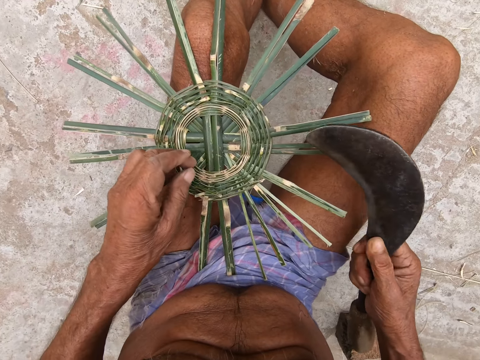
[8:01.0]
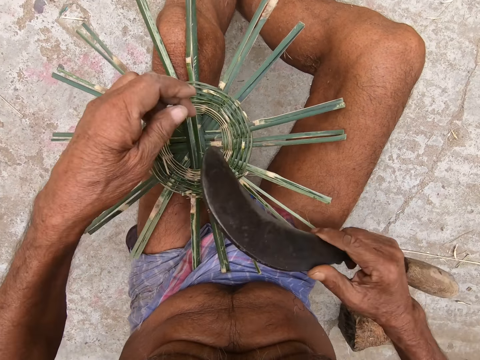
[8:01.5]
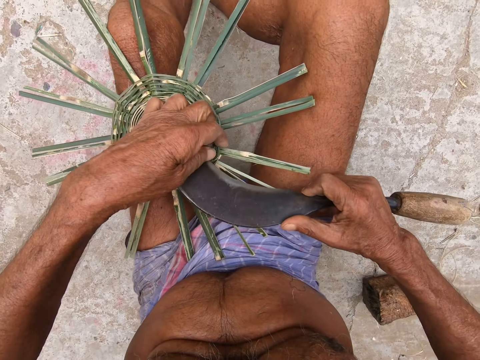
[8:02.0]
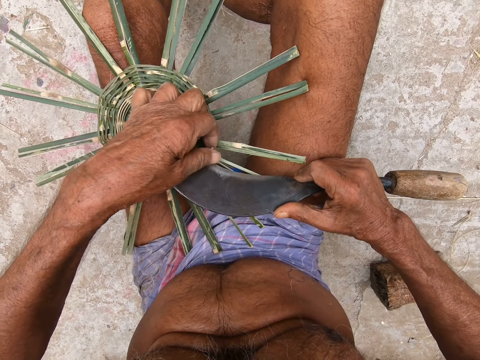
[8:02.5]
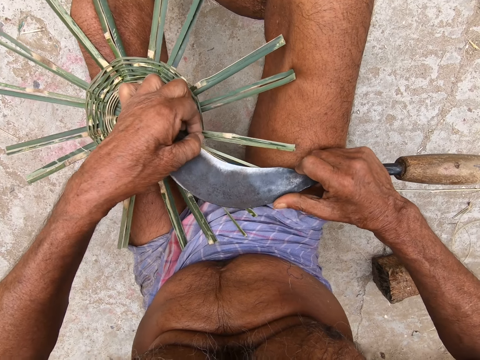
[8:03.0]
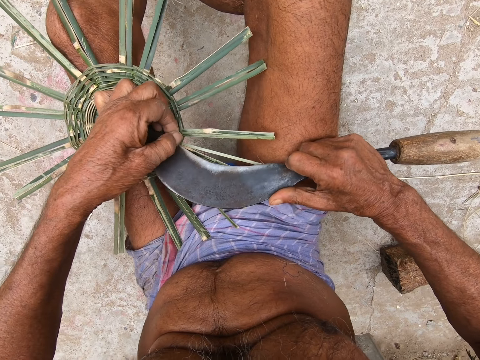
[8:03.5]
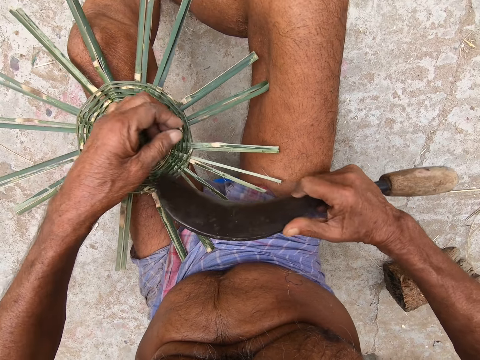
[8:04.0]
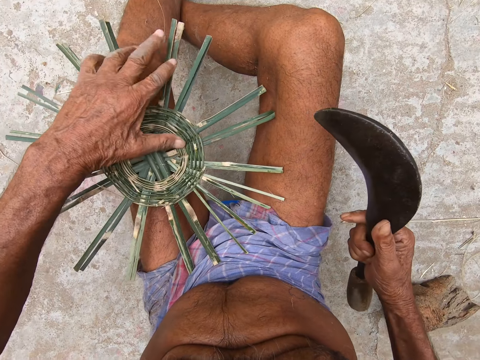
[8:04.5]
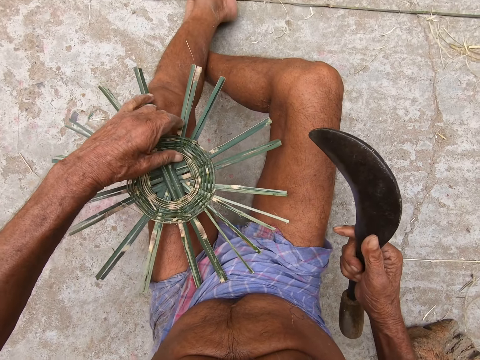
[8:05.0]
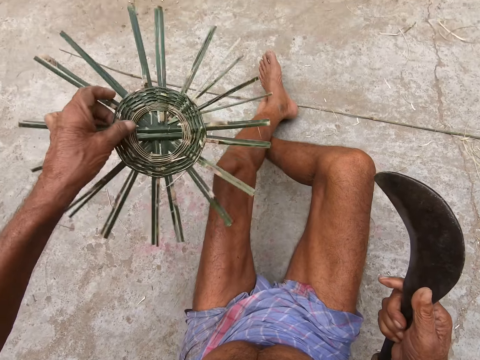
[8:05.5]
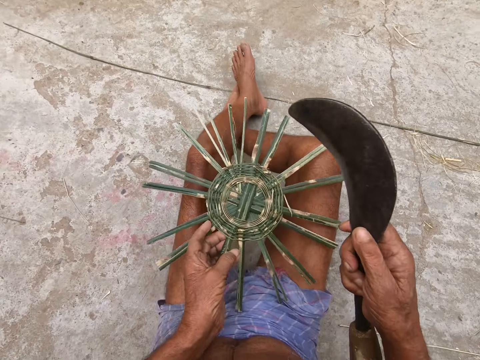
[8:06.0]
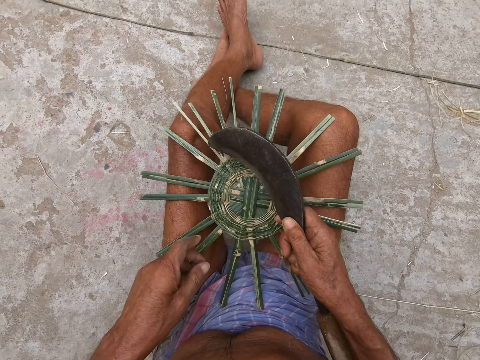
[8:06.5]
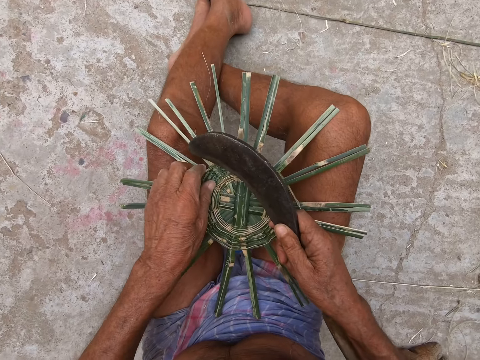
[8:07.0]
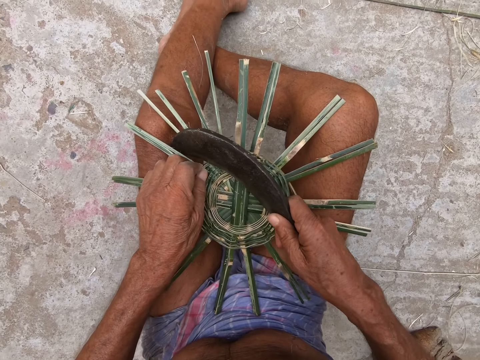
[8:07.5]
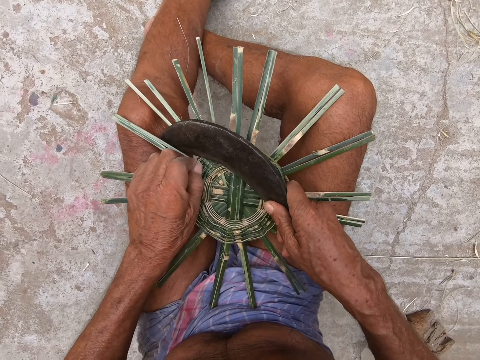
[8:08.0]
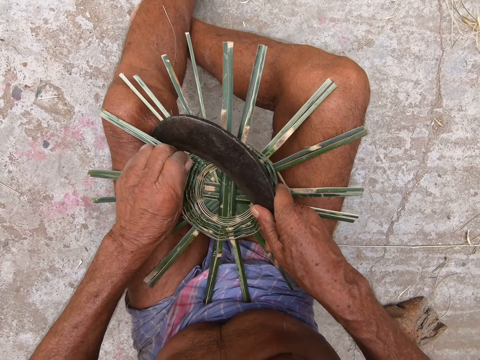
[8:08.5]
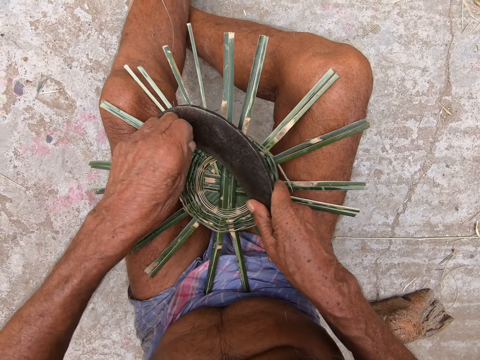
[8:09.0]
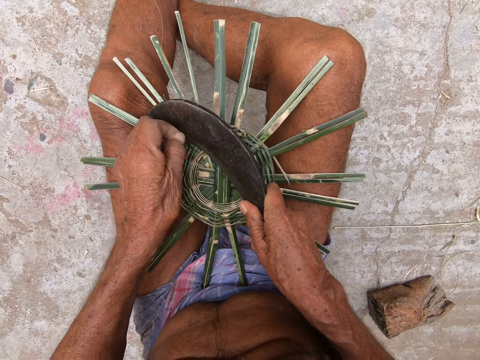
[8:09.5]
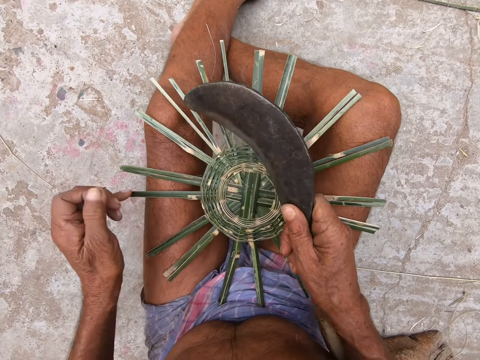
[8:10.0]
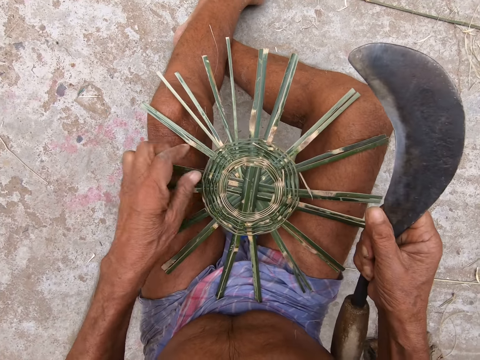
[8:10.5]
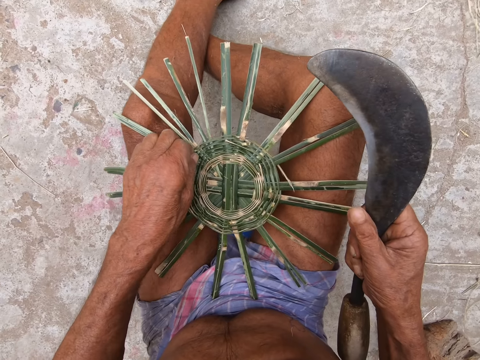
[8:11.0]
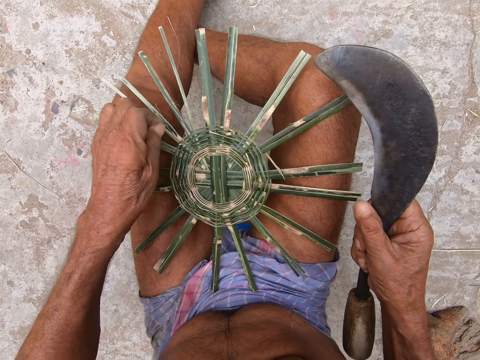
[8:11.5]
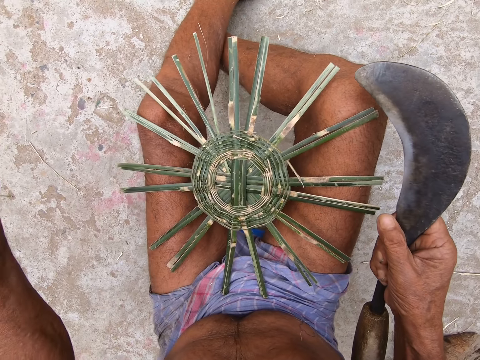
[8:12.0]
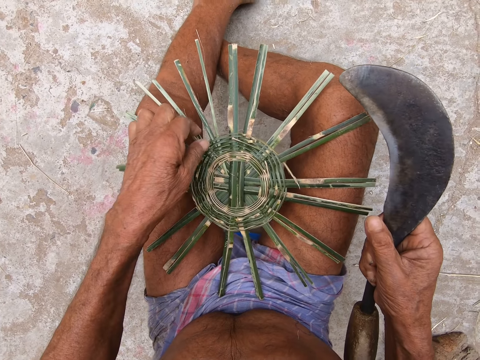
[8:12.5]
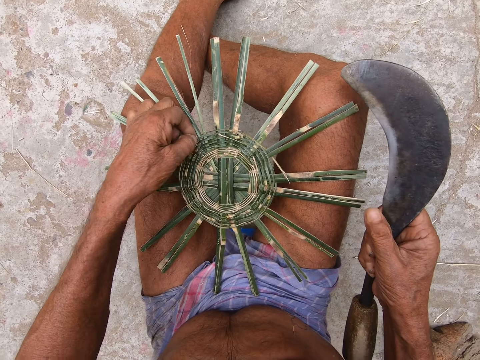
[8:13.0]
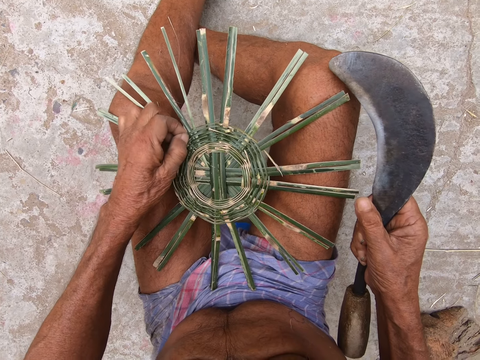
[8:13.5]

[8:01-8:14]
The camera wearer lifts the basket base from his legs with his left hand. He places the basket base in his left hand on his legs. He holds the basket base on his legs with his left hand. He trims the basket base on his legs with the sickle in his right hand.

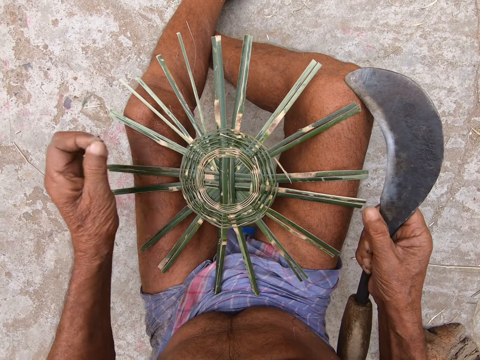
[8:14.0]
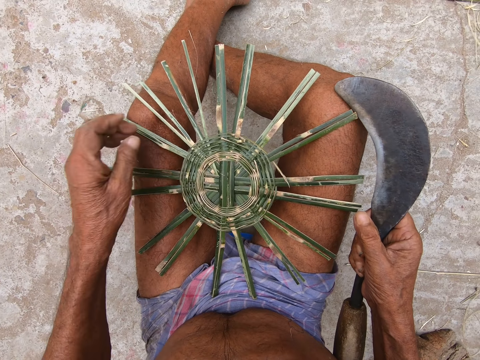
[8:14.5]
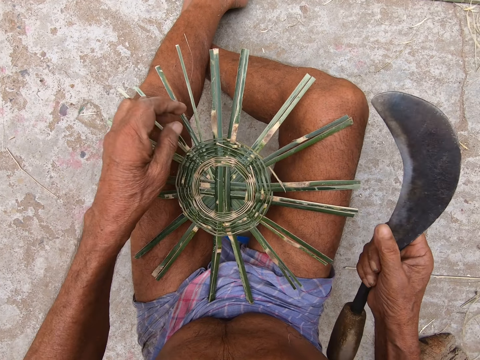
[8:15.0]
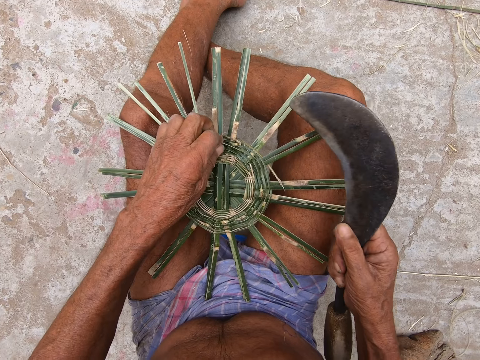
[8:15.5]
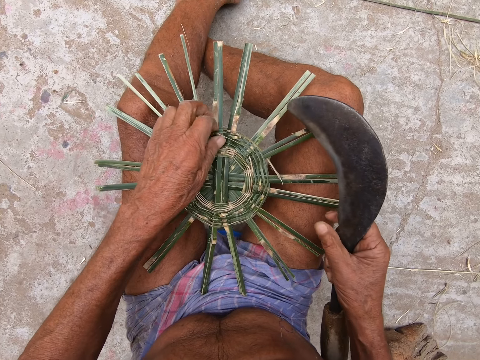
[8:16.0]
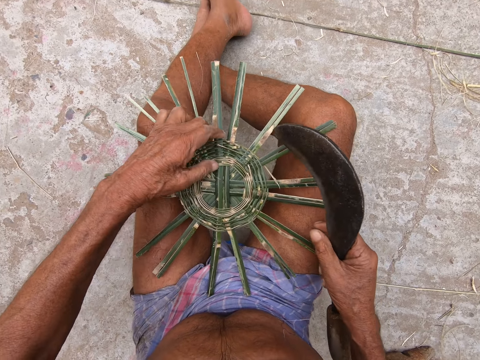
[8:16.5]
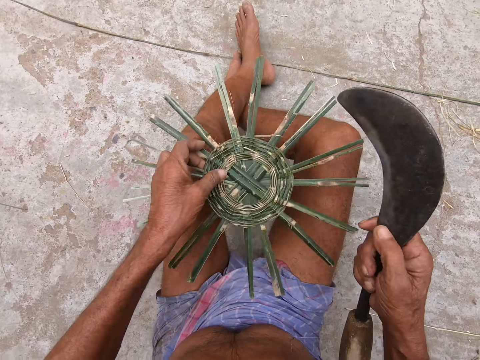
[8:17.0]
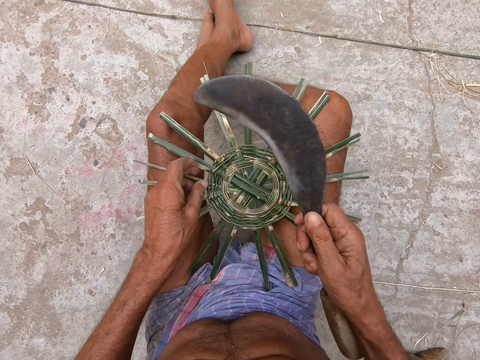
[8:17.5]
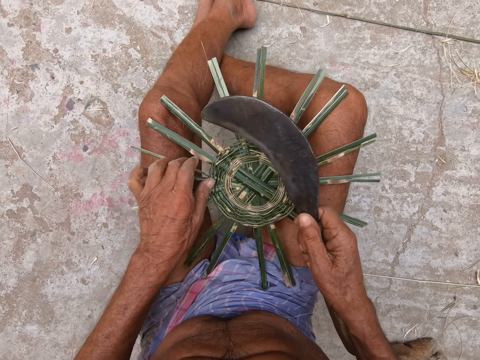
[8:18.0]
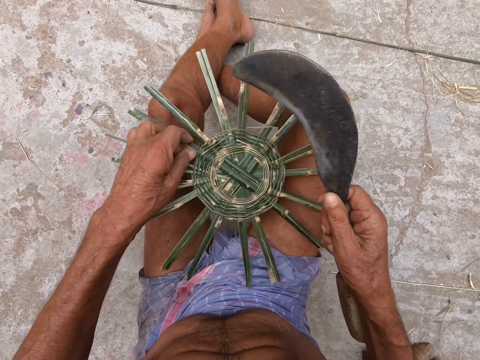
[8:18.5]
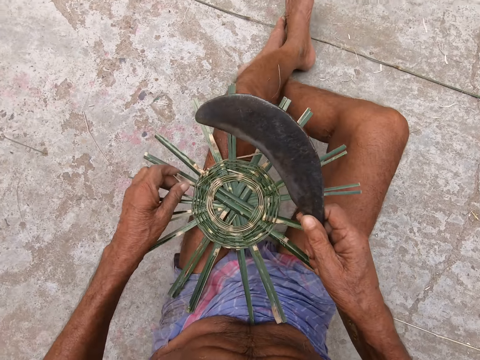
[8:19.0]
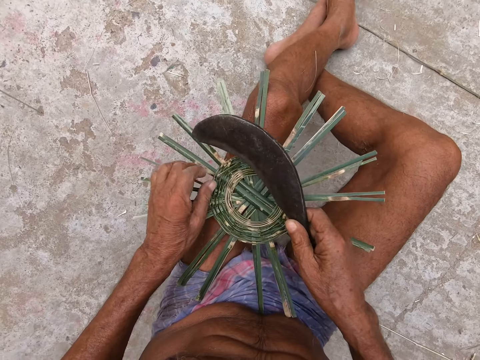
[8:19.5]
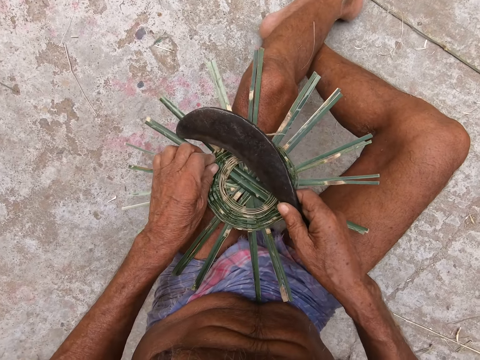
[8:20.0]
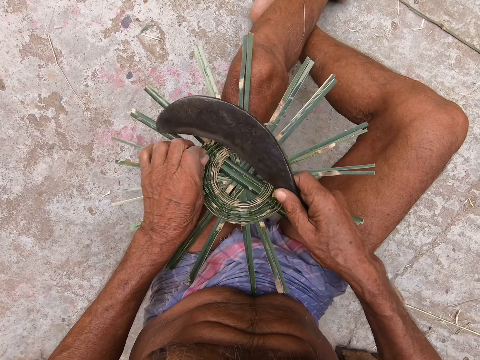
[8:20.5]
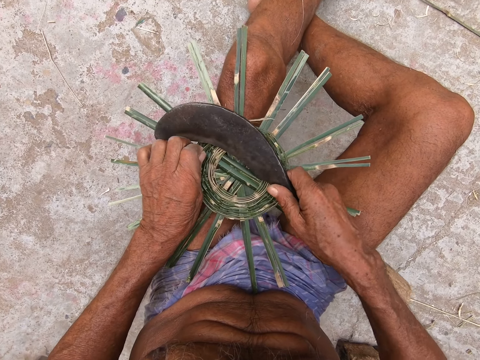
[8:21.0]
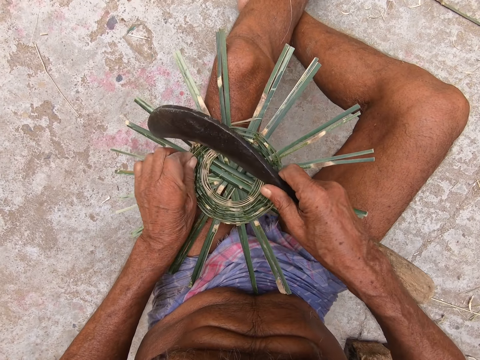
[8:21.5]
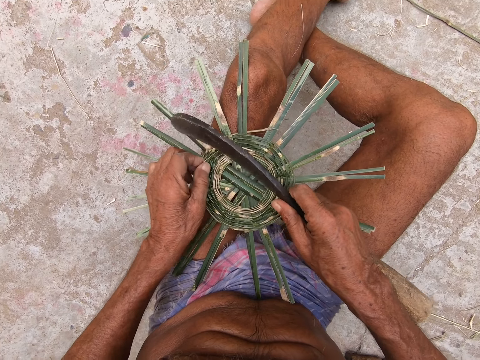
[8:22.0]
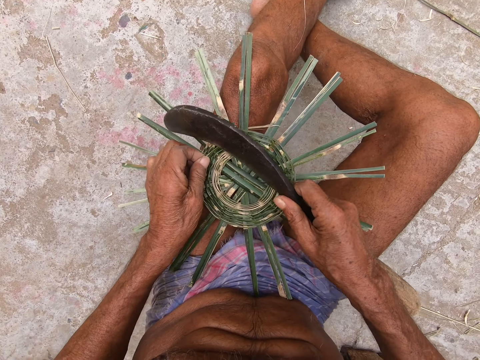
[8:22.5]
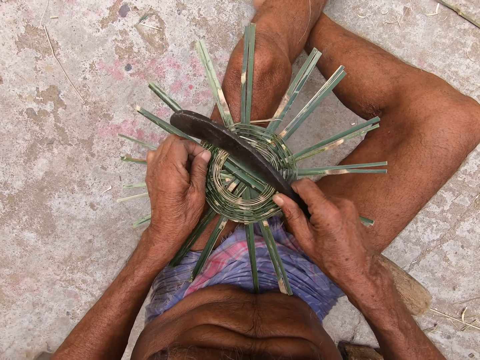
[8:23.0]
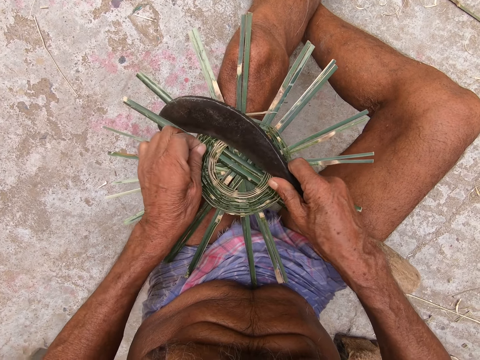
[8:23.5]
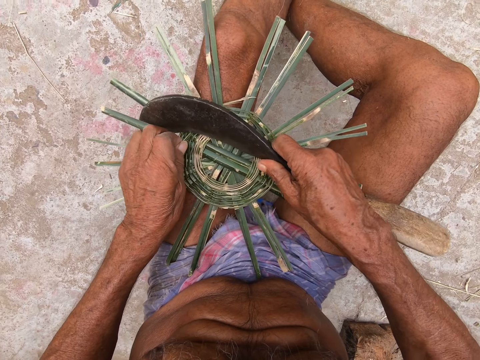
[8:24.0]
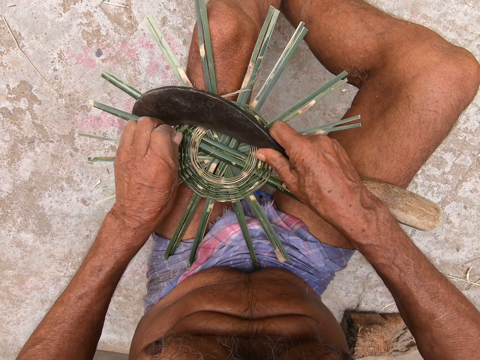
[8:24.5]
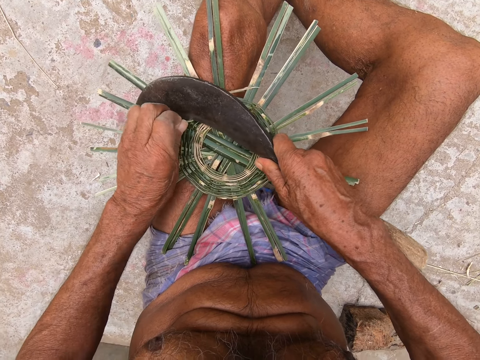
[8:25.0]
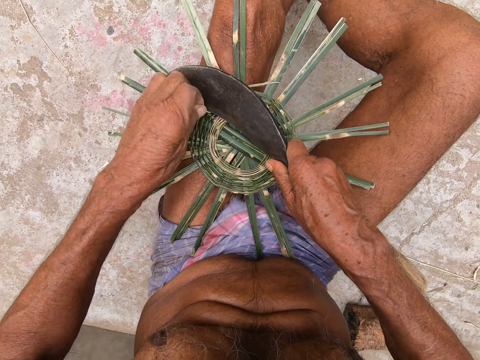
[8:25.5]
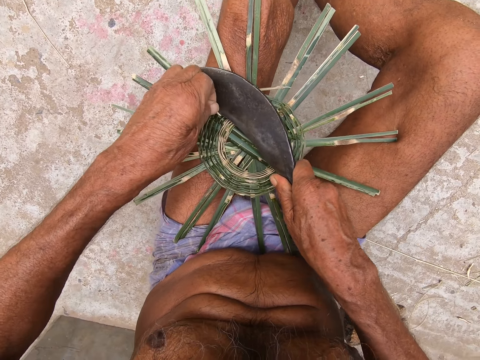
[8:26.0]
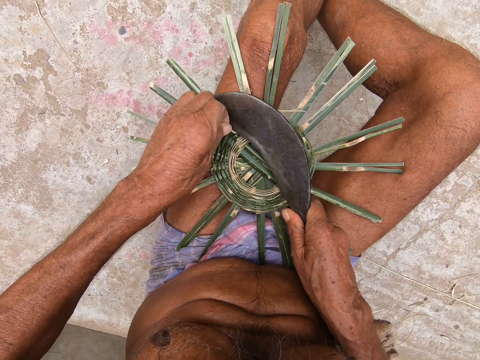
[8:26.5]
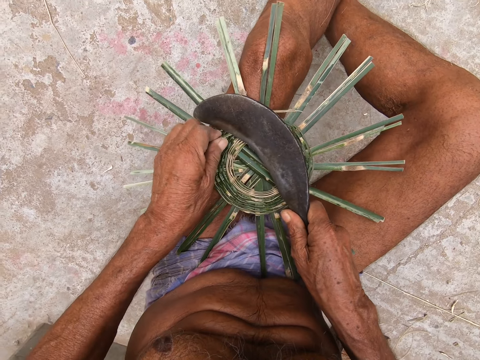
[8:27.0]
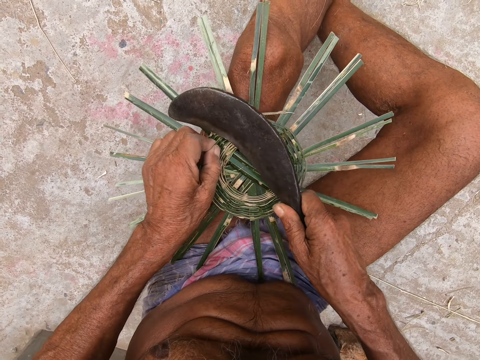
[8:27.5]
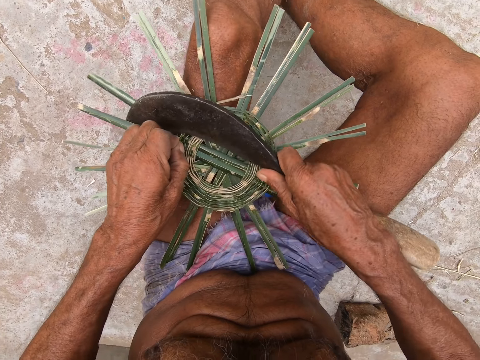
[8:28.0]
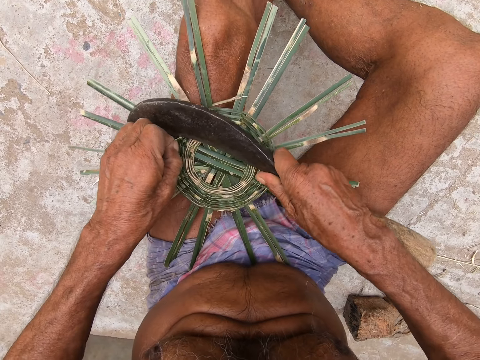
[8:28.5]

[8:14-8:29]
The camera wearer lifts the basket base from his legs with his left hand. He places the basket base in his left hand on his legs. He adjusts the basket base on his legs with his left hand. He holds the basket base on his legs with his left hand. He trims the basket base on his legs with the sickle in his right hand.
